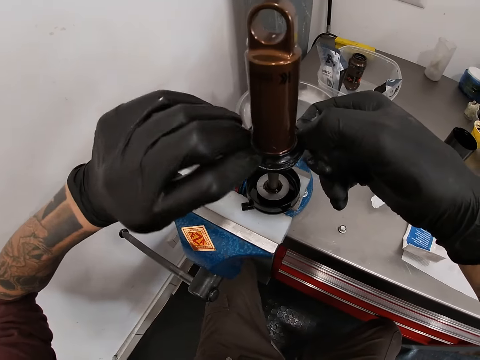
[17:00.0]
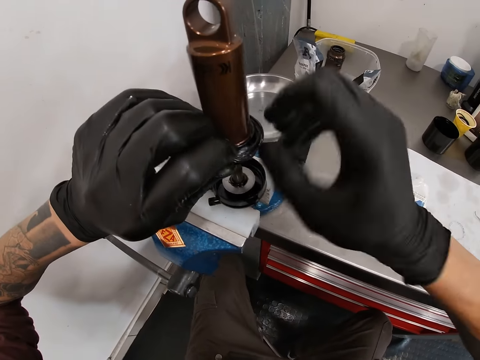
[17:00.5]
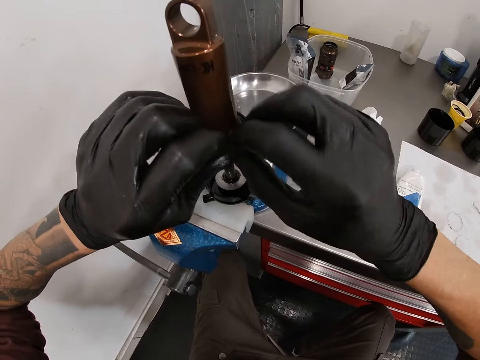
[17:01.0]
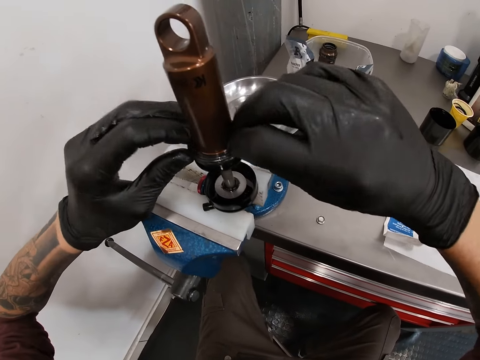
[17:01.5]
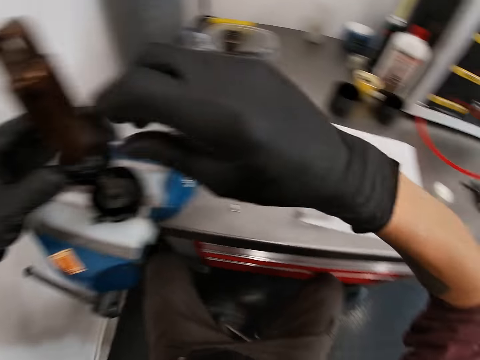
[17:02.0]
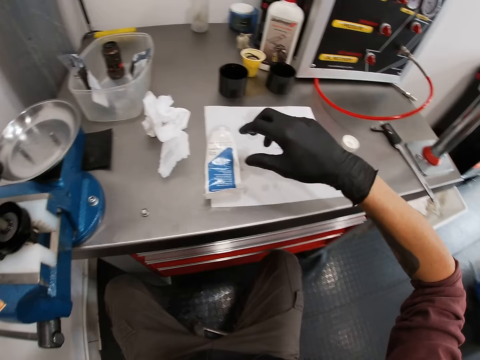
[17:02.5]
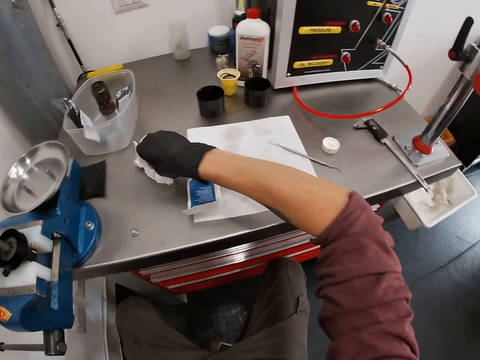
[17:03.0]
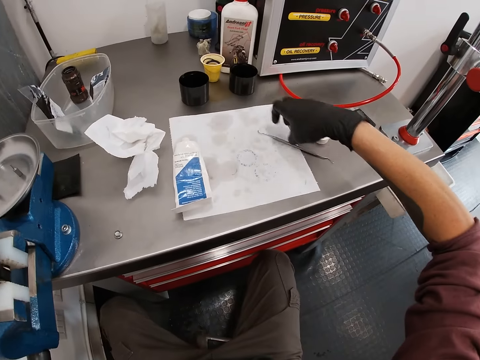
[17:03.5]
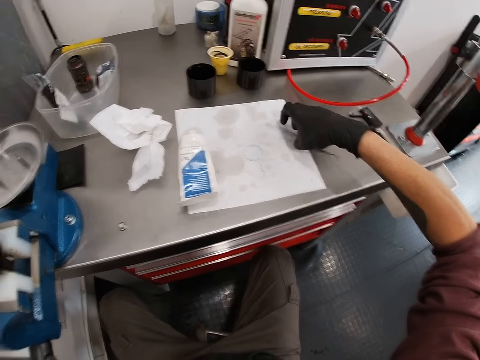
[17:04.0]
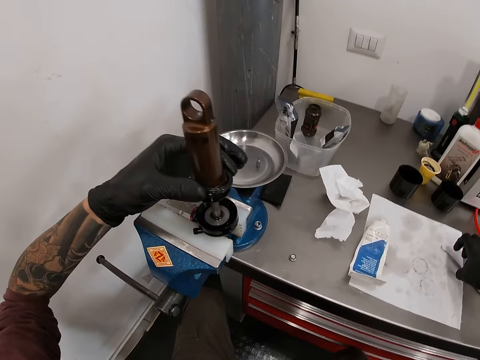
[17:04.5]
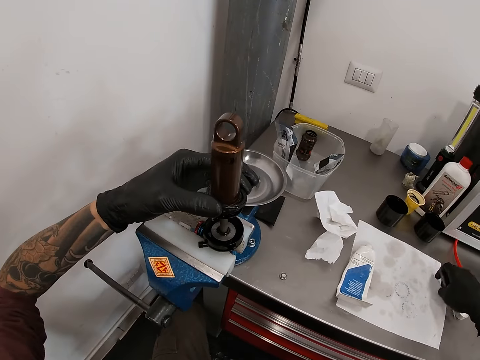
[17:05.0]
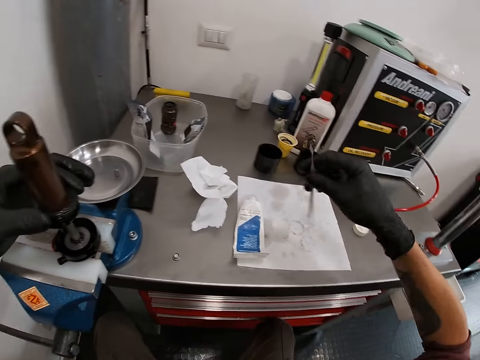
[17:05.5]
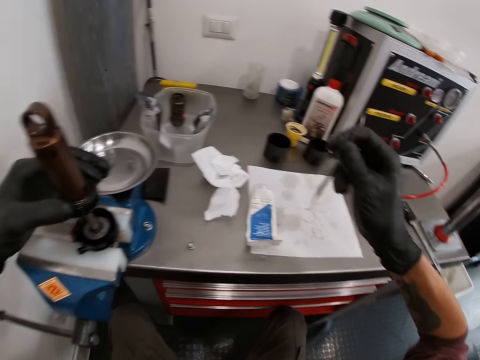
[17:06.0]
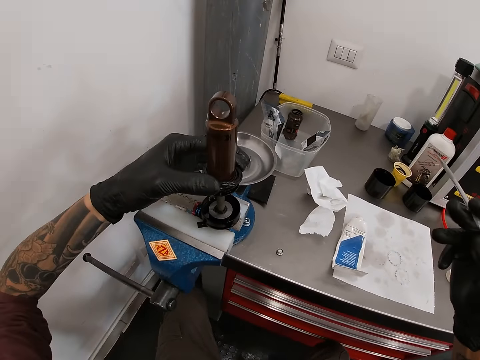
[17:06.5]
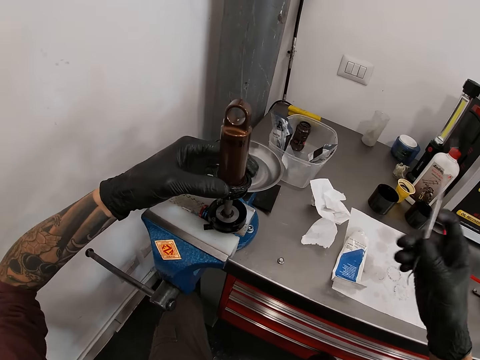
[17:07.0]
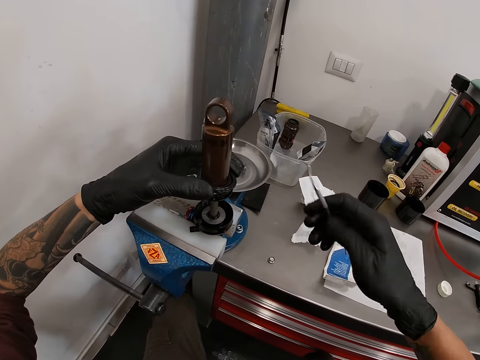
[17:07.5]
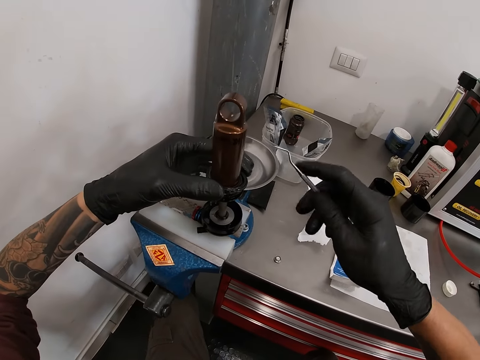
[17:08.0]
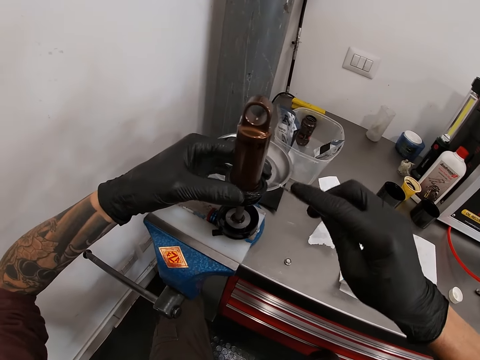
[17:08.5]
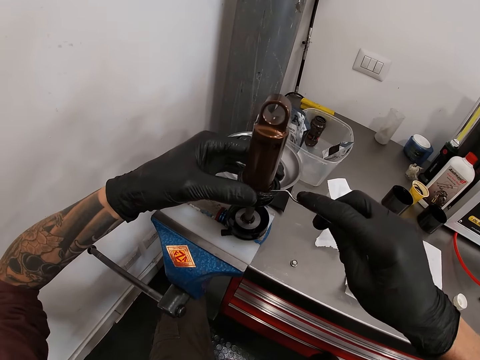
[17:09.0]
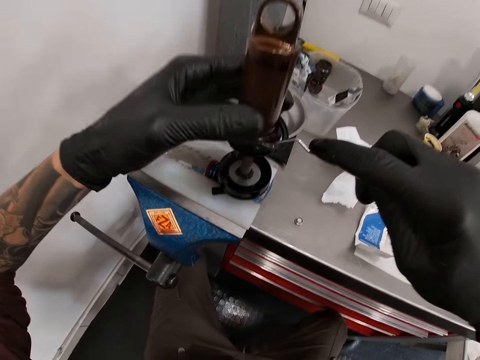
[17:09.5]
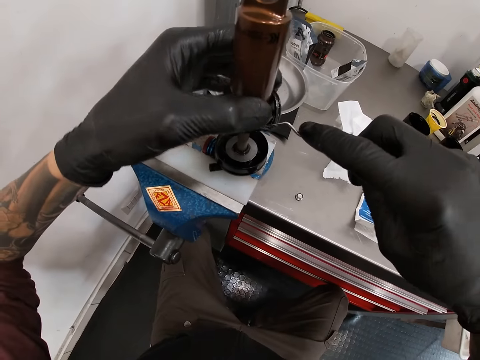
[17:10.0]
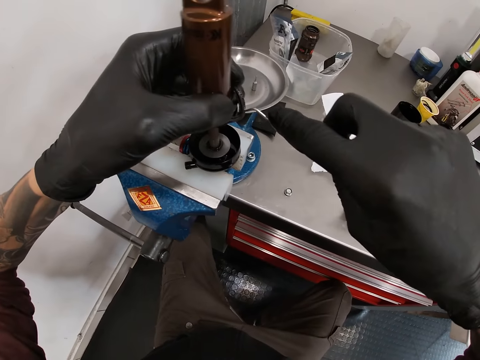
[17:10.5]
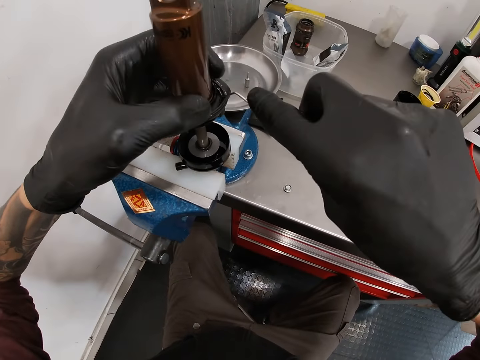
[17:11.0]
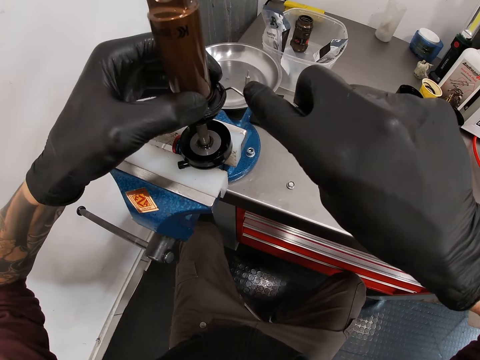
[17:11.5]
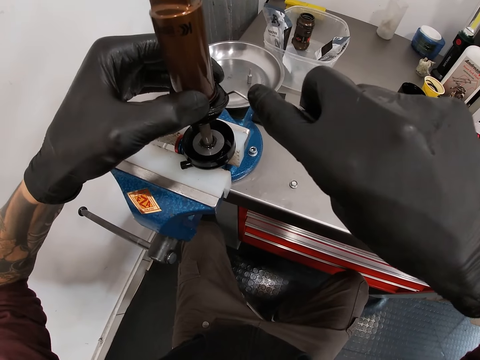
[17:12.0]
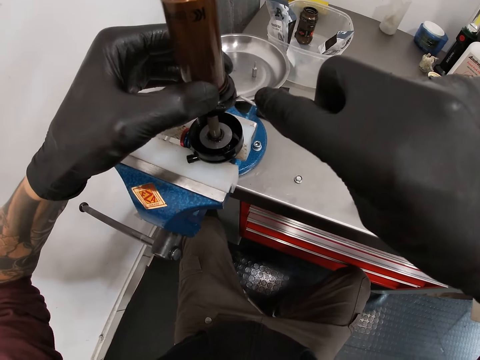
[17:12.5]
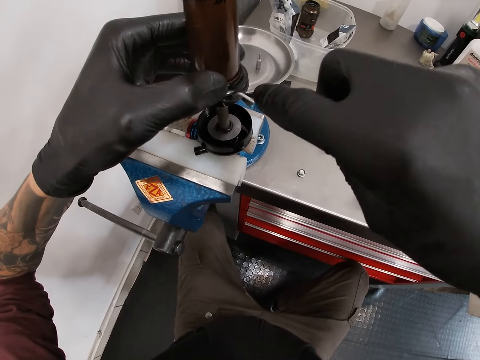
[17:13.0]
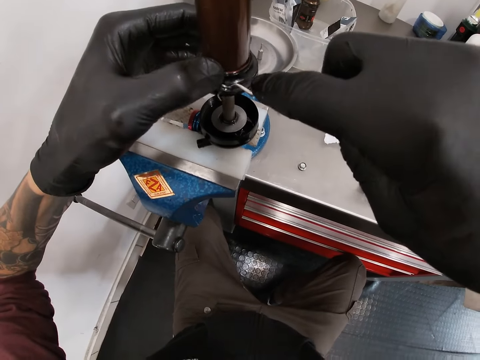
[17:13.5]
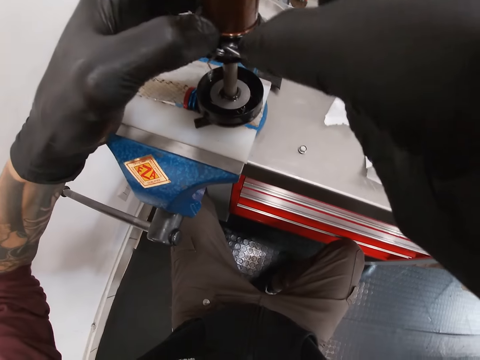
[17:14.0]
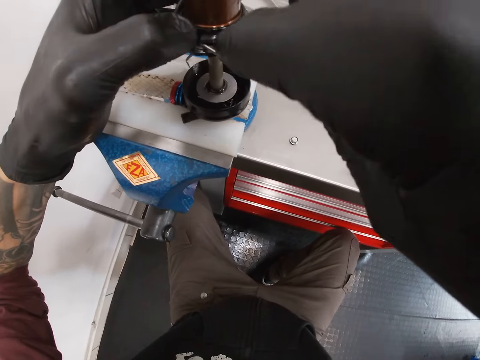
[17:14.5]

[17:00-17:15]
The camera wearer touches the piece of cloth from the table with his right hand. He picks up the spanner from the table with his right hand. He fixes the rubber on the bicycle head tube with the spanner in his right hand.

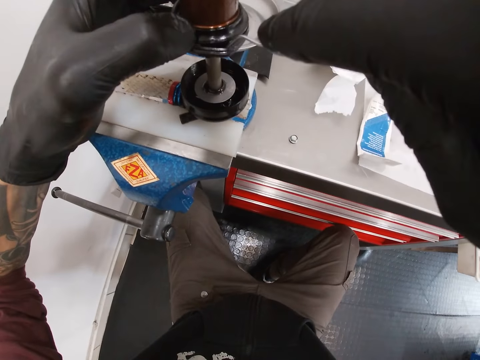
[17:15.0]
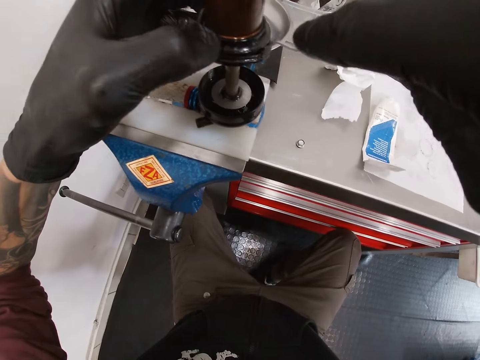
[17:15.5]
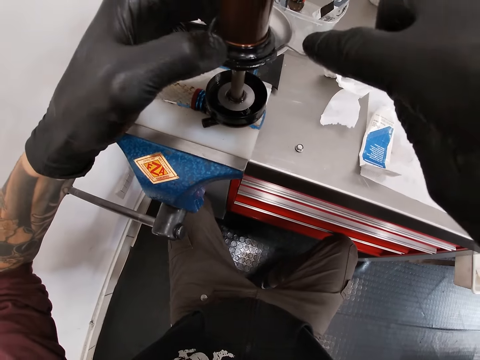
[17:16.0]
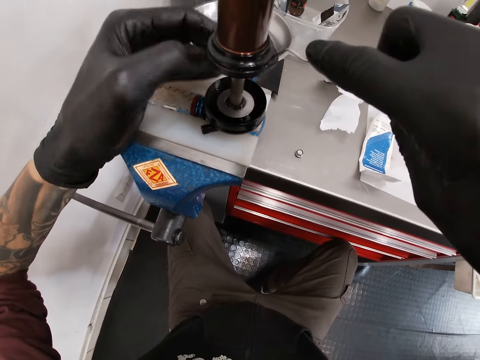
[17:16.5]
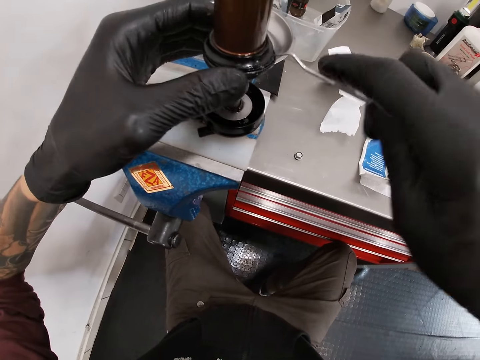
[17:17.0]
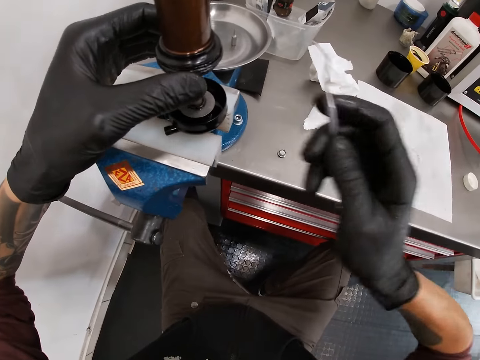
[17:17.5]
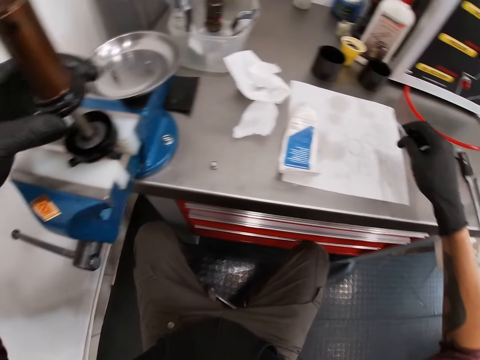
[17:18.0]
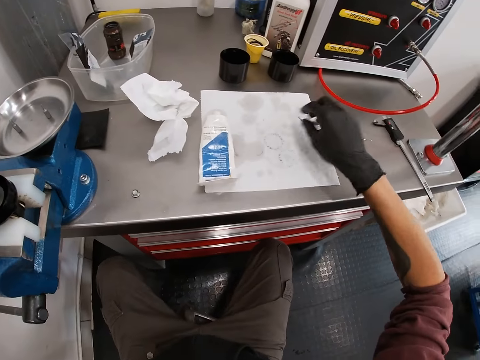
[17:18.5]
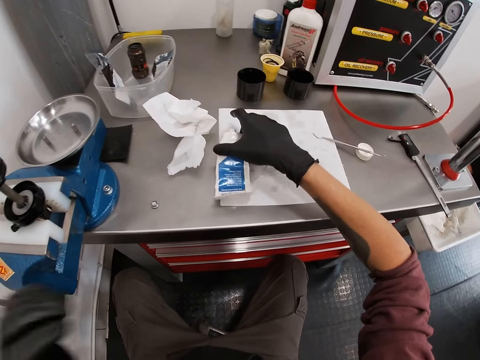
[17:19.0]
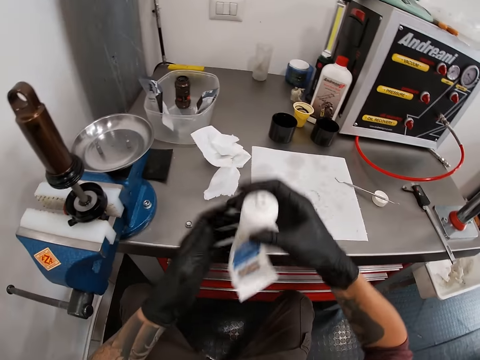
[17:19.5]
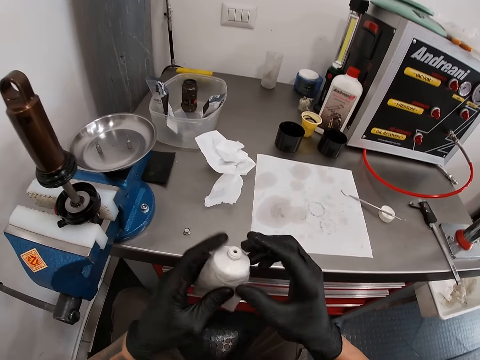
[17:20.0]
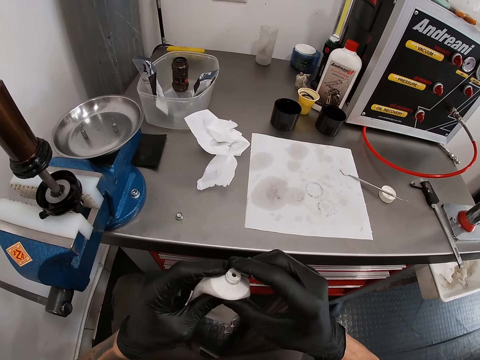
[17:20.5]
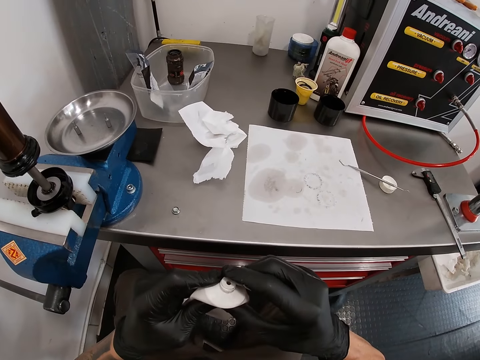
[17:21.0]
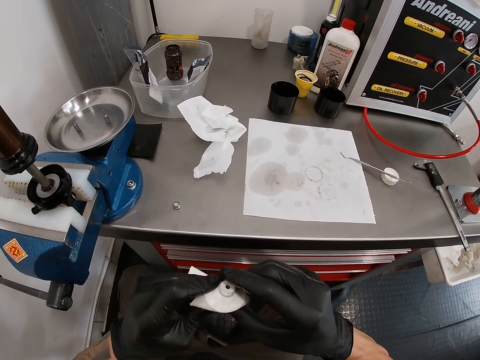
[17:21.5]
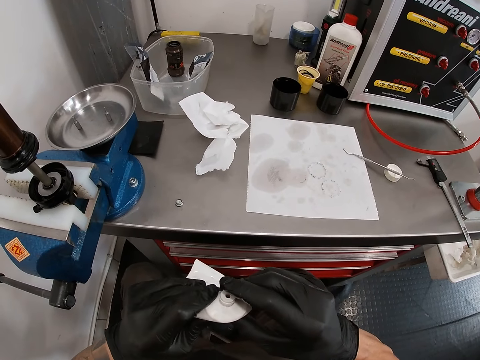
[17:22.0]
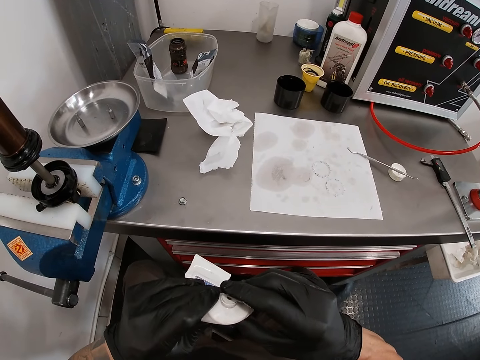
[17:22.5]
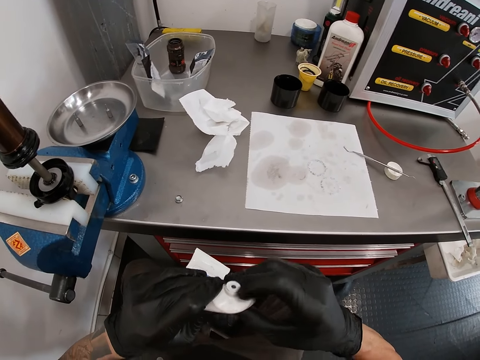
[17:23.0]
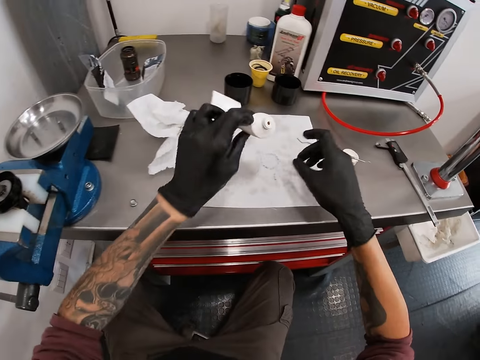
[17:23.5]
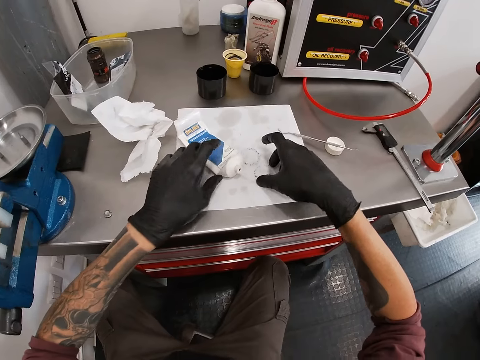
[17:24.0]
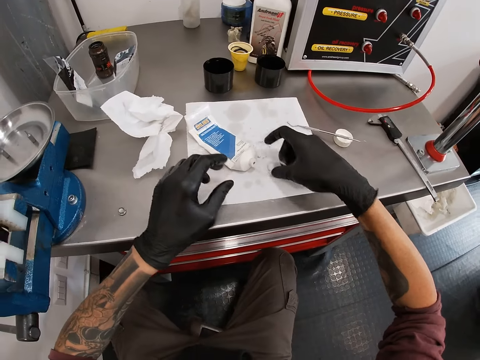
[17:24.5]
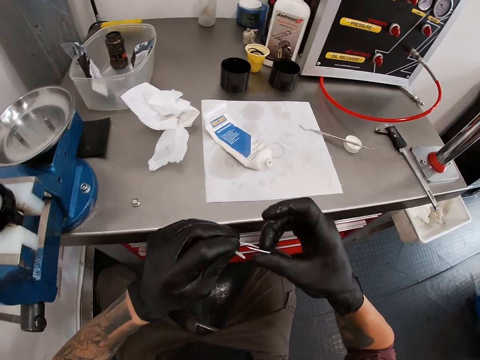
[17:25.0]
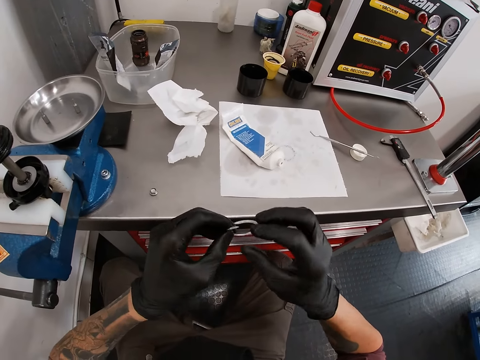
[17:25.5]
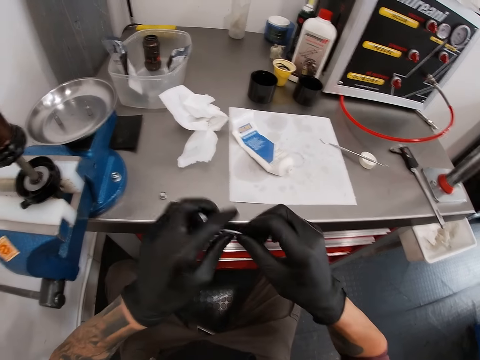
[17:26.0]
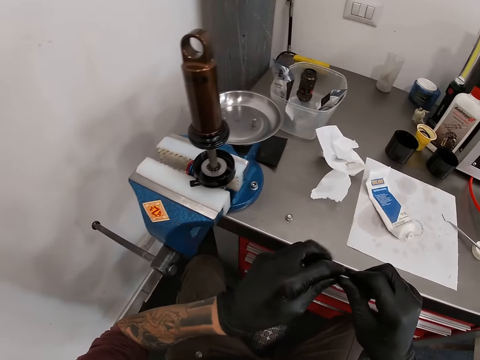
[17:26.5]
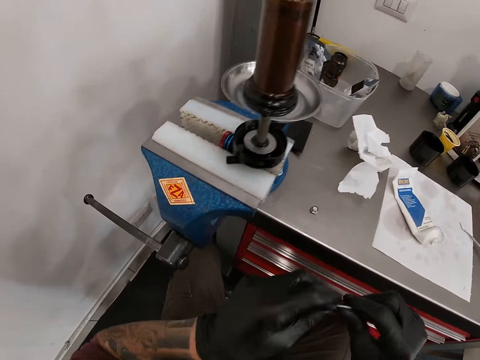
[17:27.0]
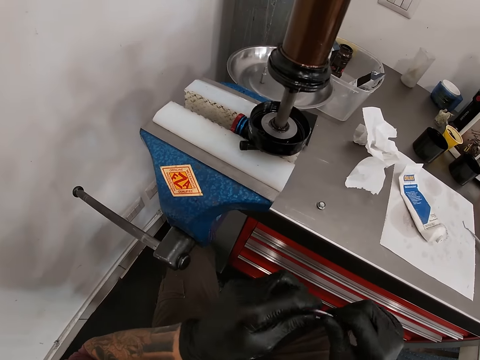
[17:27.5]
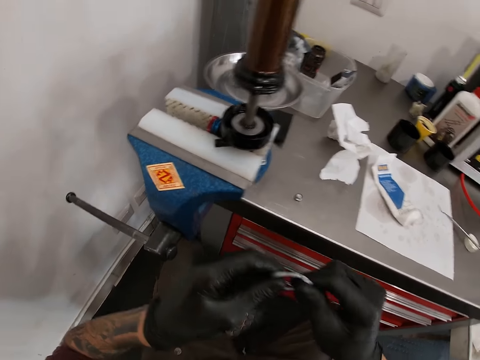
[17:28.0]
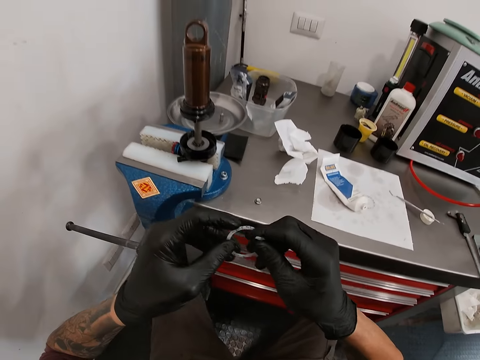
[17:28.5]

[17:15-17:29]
The camera wearer drops the spanner on the table with his right hand. He picks up the grease tube with both hands and extracts grease from the grease tube with both hands. He scoops the grease with his right index finger from the grease tube. He drops the grease tube on the table with his left hand. He picks up the rubber or plastic from the piece of cloth on the table with his right hand. He greases the rubber with both hands. He stares at the plastic. He aligns the plastic with both hands.
